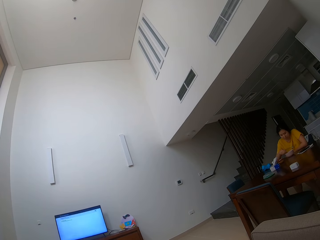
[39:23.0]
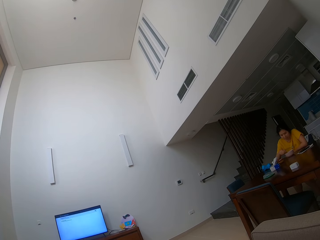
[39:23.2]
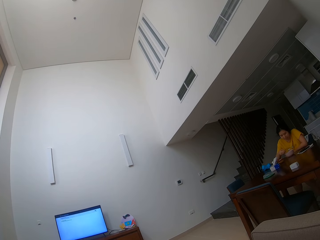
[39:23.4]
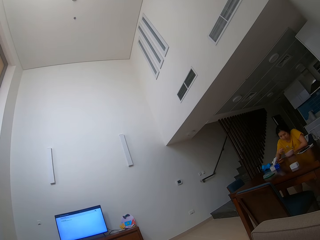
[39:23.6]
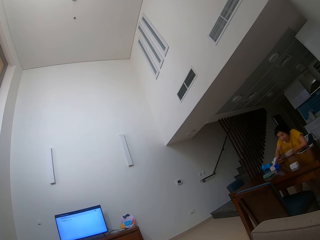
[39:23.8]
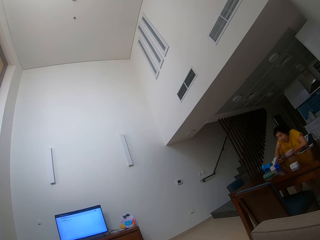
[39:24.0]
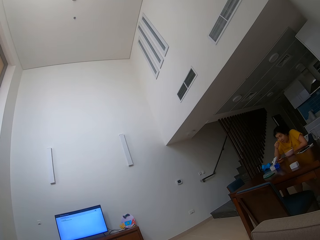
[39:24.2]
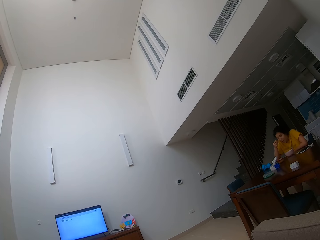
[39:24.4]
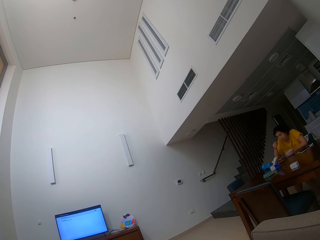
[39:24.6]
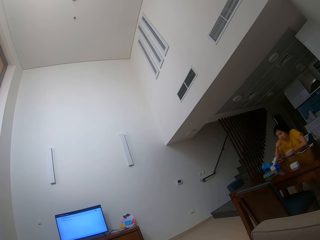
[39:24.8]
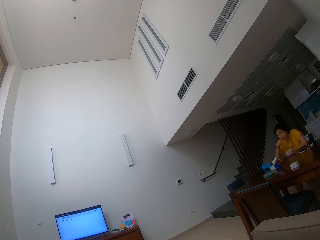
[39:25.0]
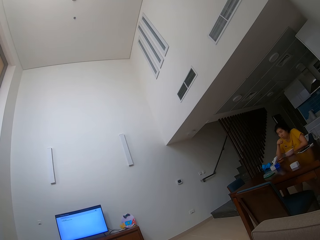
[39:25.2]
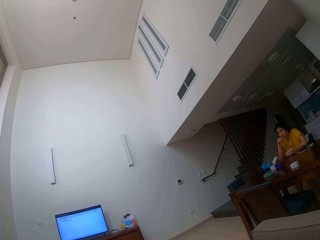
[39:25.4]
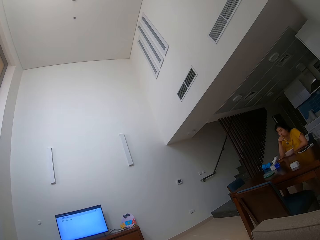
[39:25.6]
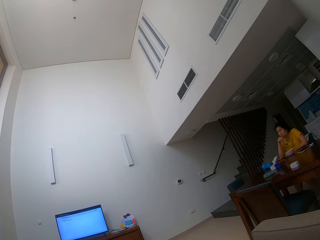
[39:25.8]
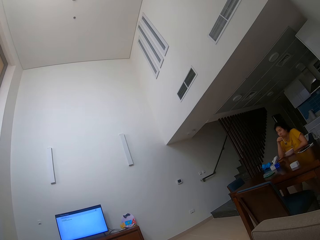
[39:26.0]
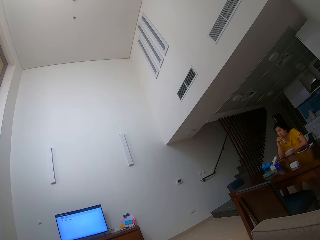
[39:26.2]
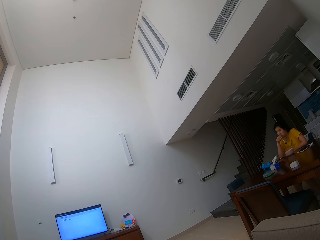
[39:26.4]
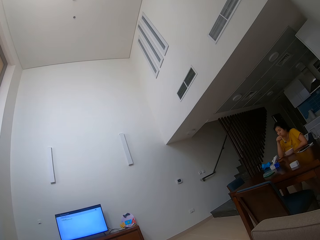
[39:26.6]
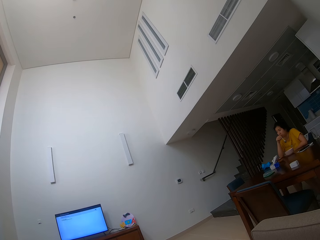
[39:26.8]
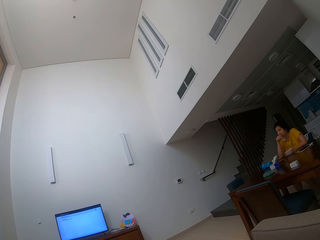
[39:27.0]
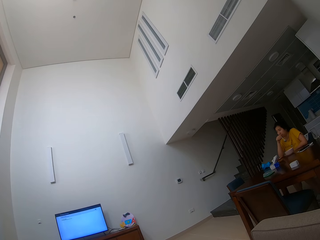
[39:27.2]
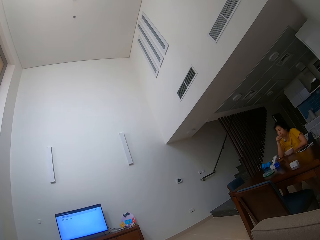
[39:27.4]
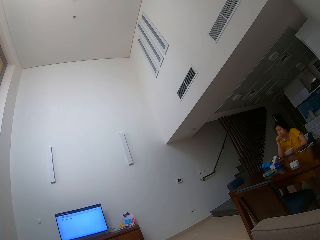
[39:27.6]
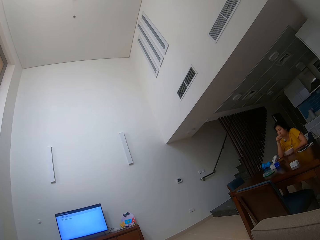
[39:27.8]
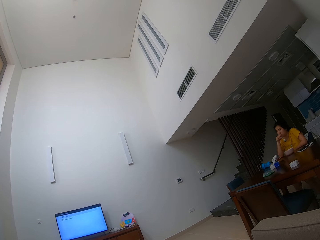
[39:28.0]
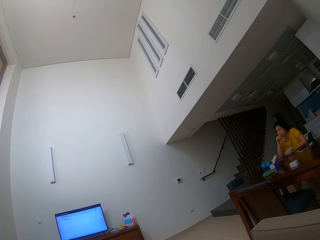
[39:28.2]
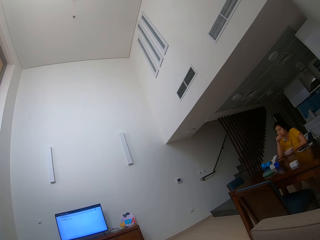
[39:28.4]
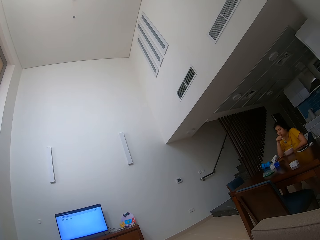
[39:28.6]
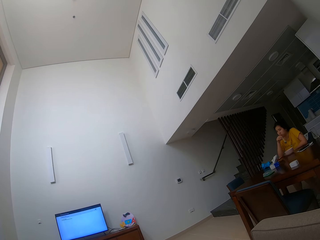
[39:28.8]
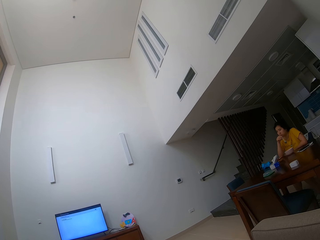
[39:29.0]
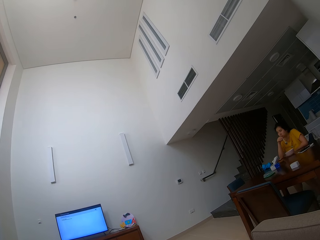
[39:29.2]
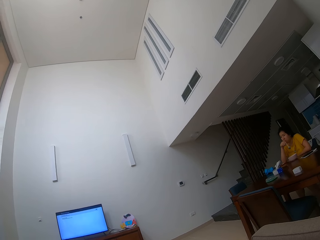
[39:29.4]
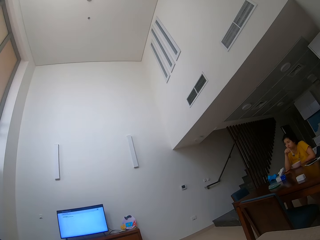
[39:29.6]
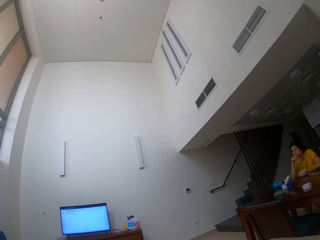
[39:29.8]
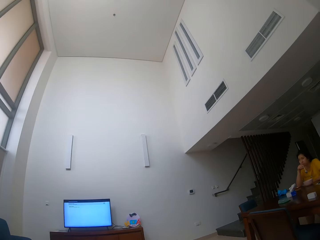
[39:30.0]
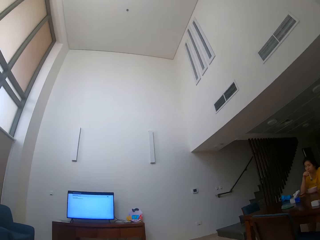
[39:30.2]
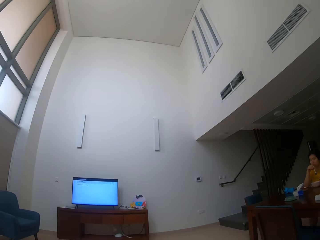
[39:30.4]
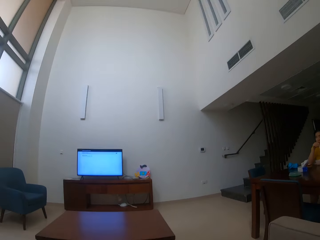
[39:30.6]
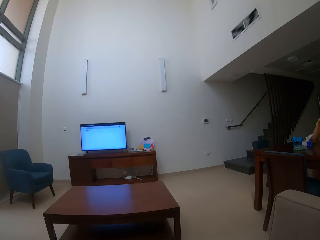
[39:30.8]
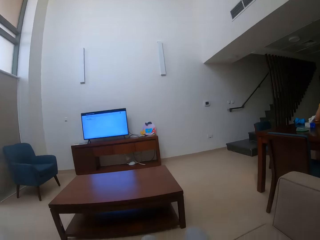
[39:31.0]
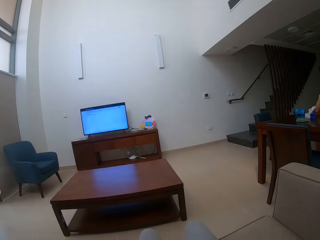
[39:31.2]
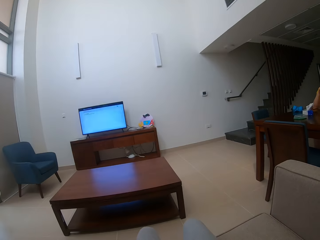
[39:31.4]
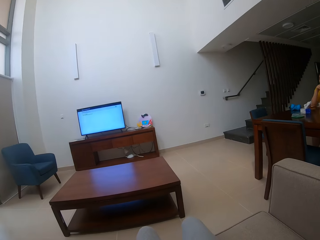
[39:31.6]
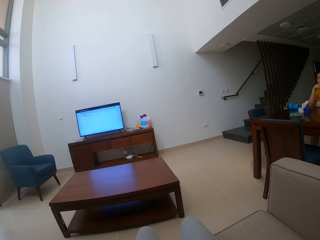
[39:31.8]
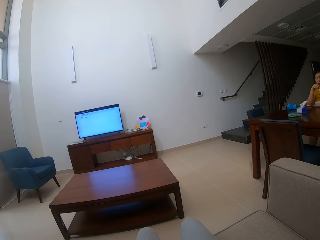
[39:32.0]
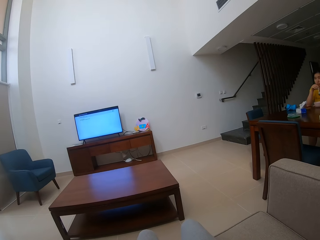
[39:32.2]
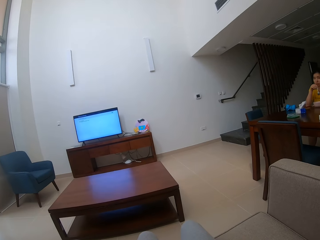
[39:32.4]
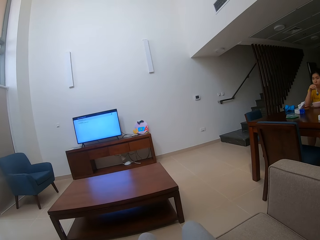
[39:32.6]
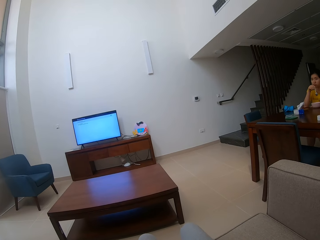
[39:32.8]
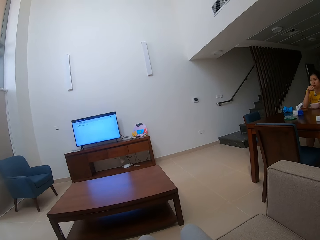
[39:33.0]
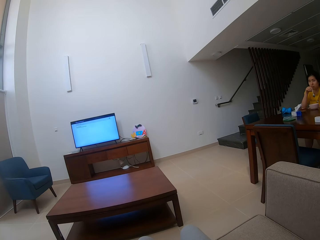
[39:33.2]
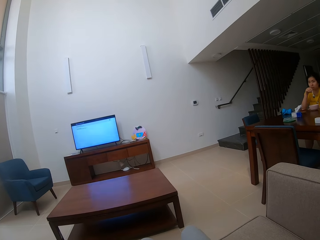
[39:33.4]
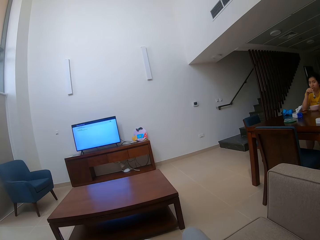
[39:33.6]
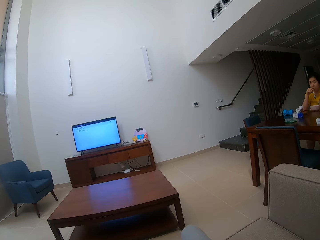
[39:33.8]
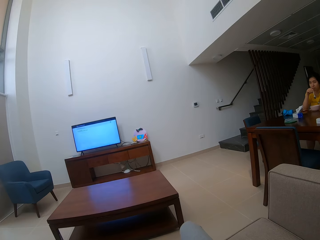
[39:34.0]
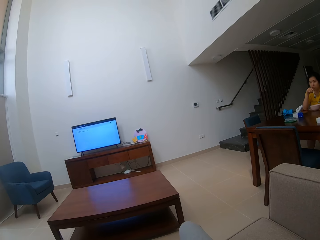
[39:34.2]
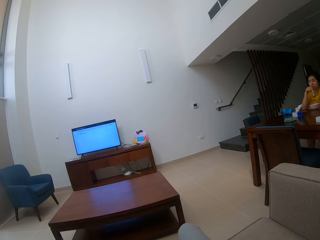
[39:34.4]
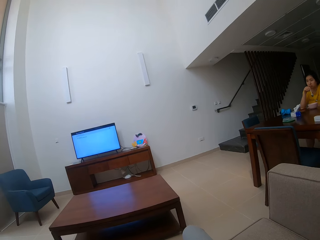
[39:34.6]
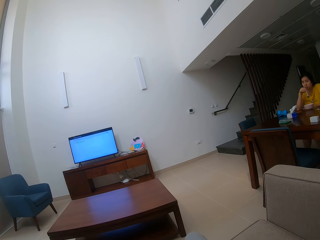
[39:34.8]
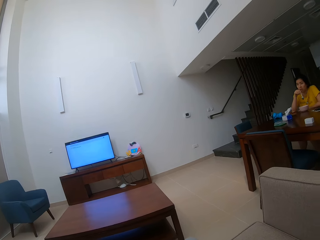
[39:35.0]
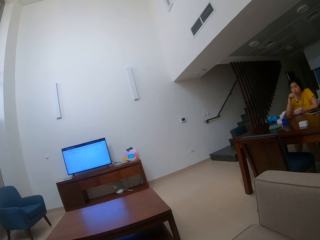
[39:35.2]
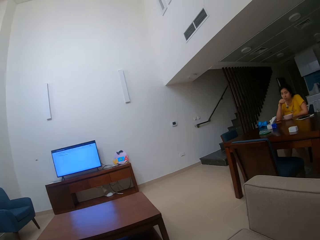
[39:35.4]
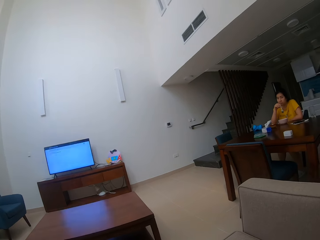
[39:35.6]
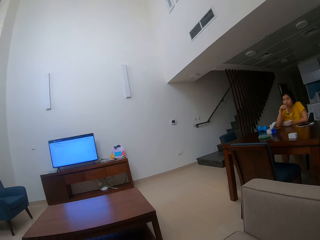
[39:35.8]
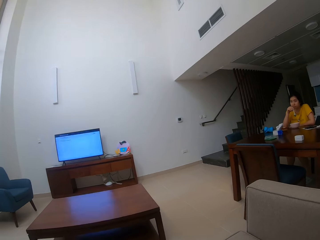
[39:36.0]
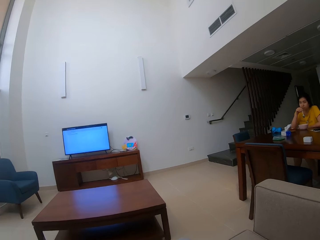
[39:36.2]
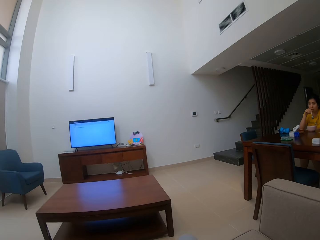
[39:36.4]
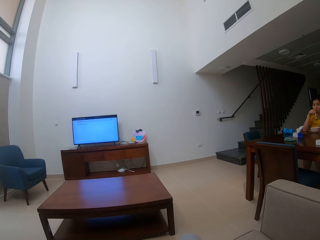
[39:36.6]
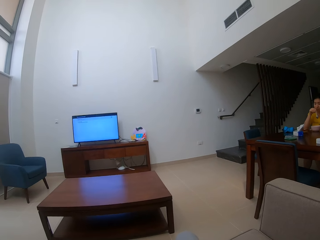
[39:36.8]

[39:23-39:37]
A person eats the food with a spoon. The camera wearer stares at the person. They look around the house. They stare at the person.

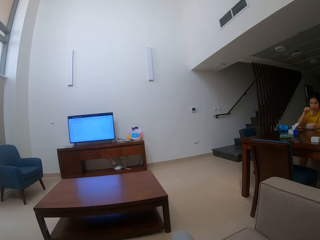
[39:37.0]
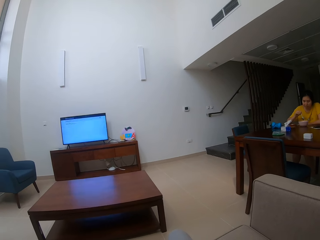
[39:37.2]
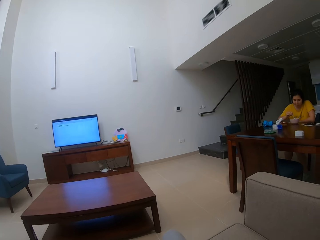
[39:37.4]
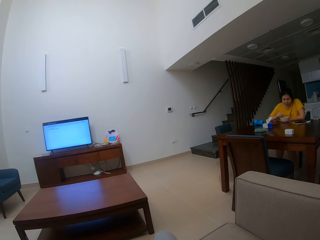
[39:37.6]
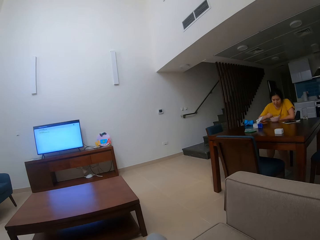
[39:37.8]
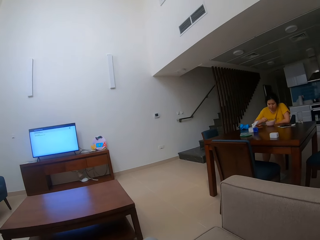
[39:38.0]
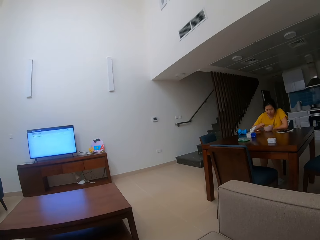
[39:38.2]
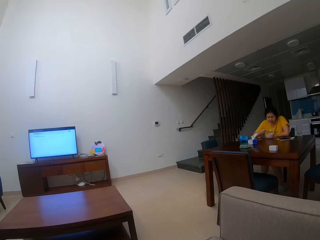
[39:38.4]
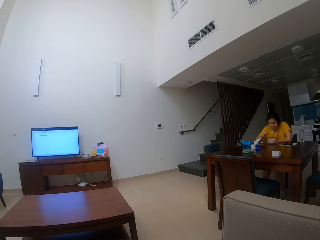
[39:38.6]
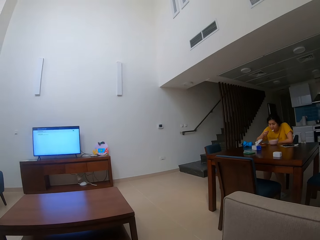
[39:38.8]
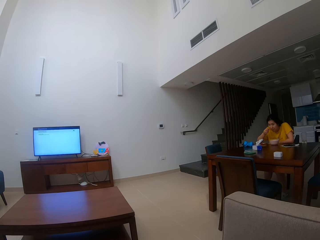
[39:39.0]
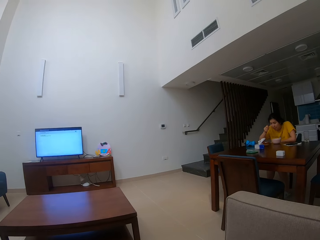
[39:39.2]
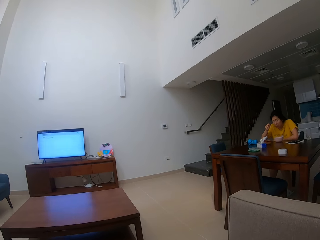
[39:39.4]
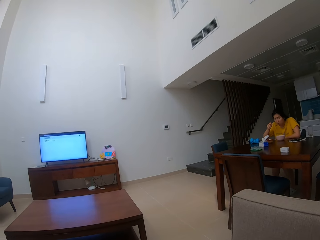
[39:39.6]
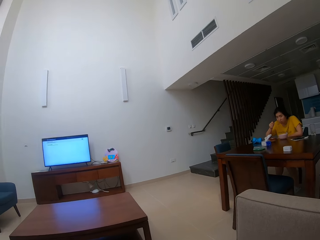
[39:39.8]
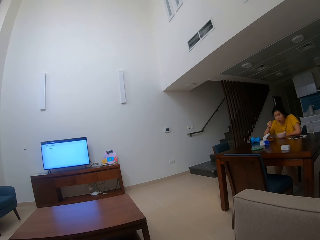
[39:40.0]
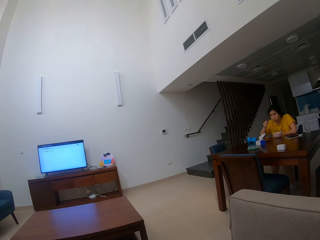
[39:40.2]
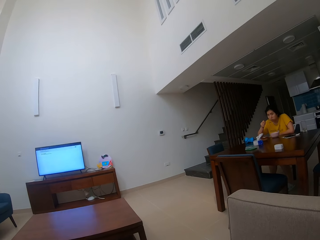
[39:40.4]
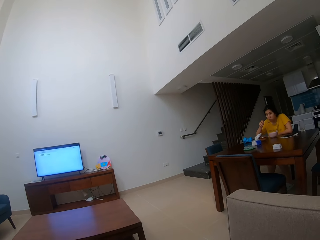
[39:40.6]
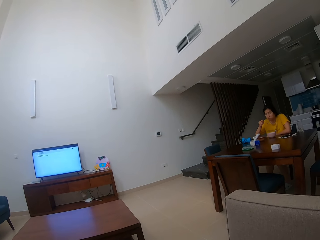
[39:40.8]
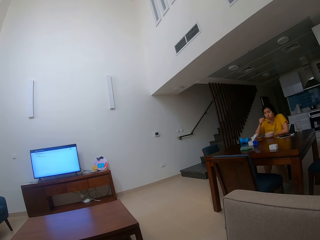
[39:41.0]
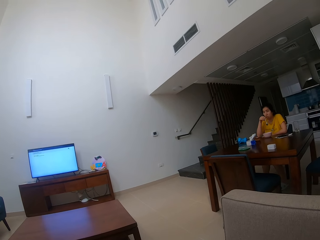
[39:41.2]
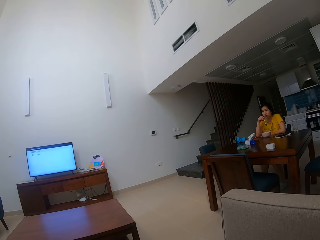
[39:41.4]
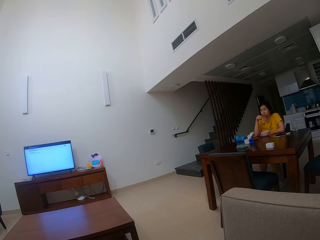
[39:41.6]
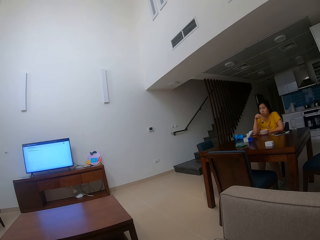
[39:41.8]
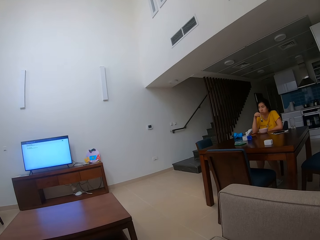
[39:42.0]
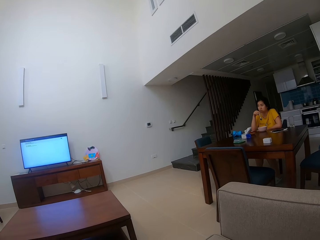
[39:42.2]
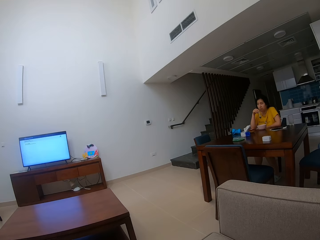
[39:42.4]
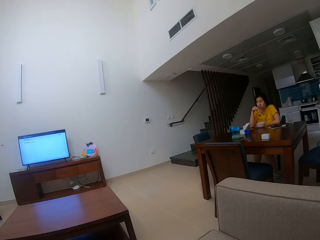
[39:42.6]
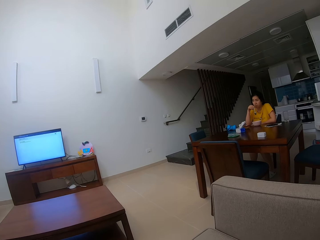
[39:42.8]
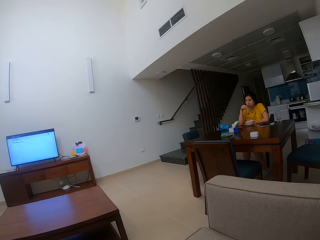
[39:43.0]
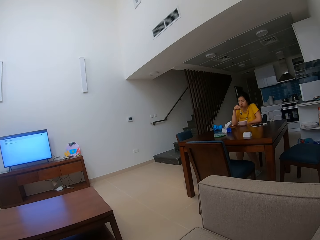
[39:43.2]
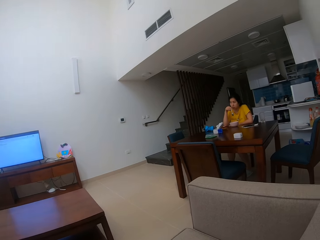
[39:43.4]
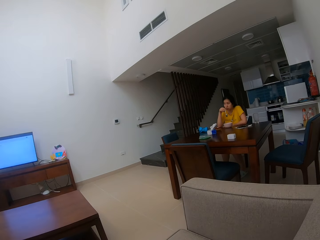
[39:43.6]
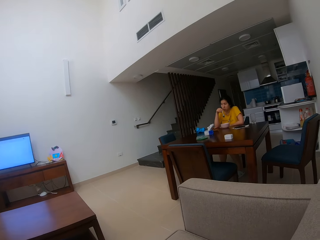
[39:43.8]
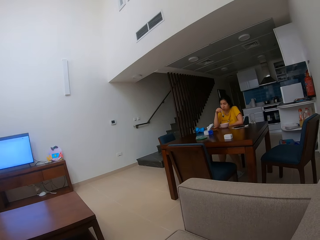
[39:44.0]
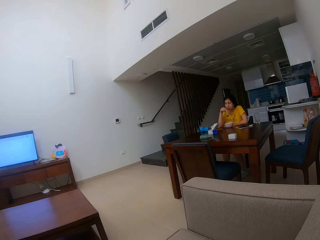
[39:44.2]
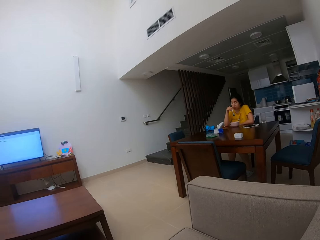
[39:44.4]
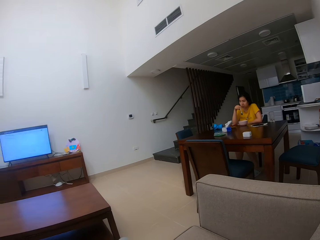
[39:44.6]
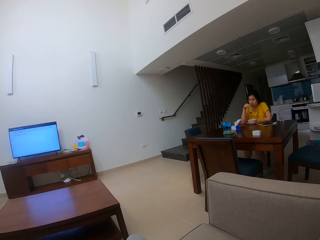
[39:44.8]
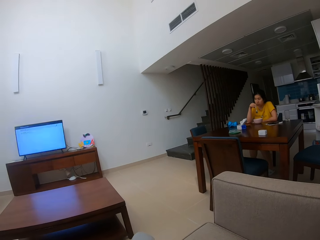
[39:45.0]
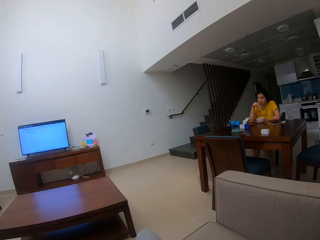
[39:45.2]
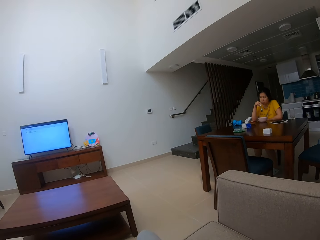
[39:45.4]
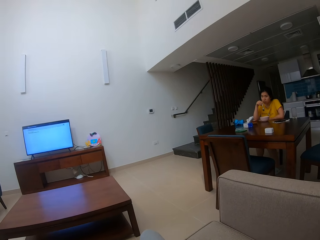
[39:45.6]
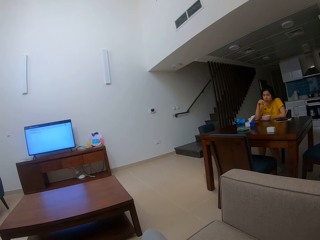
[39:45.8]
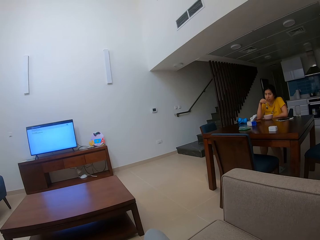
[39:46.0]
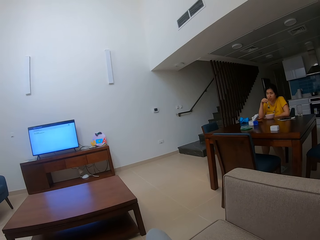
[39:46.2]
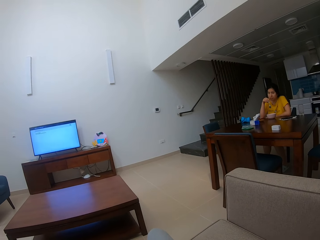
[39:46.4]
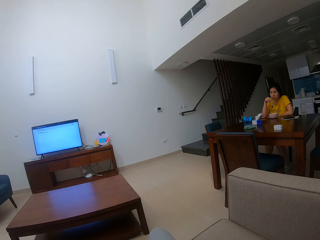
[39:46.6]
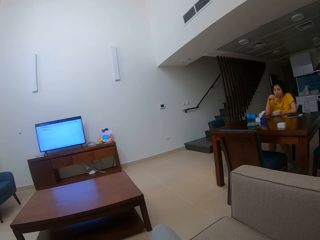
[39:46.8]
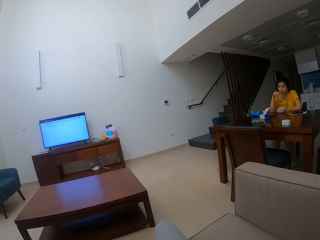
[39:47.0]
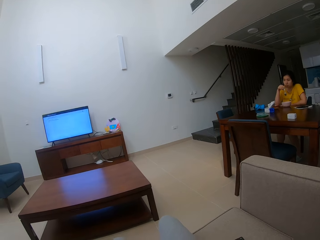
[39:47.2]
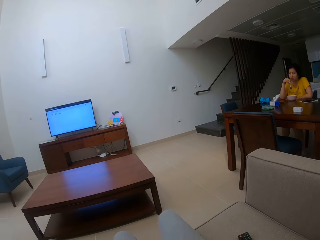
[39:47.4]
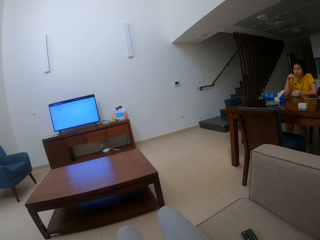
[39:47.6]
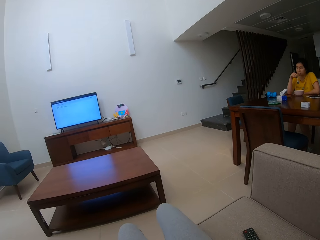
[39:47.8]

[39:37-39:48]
A person eats the food with a spoon. The camera wearer stares at the person.
